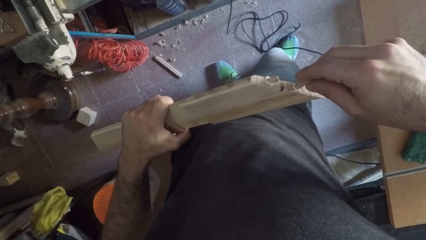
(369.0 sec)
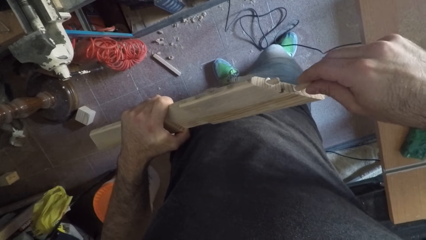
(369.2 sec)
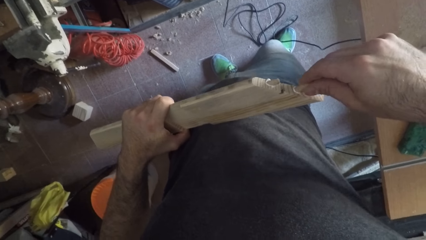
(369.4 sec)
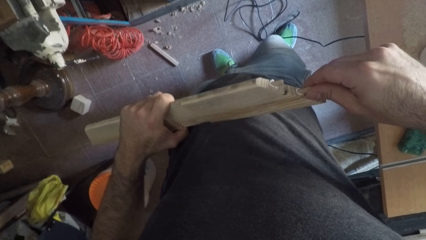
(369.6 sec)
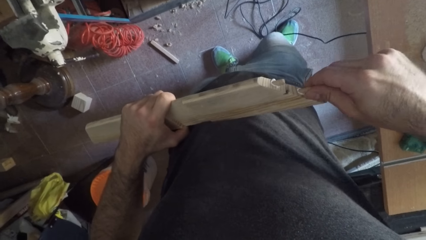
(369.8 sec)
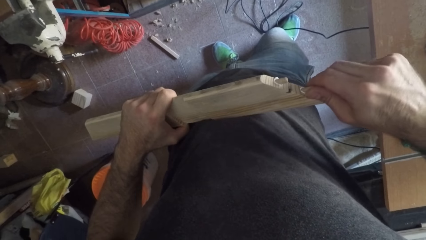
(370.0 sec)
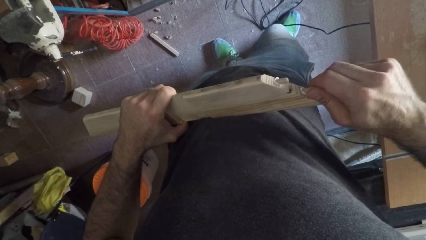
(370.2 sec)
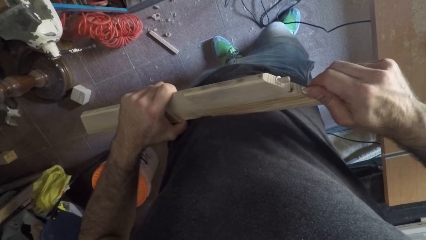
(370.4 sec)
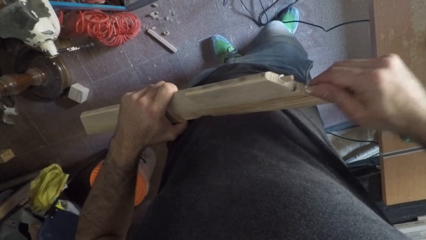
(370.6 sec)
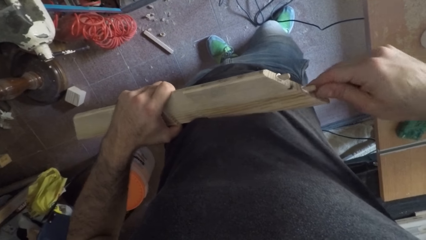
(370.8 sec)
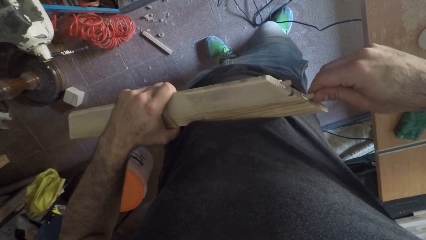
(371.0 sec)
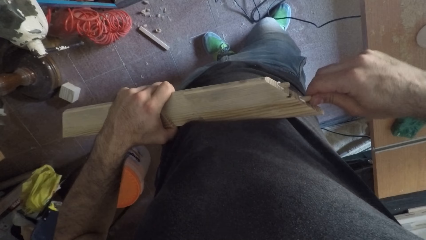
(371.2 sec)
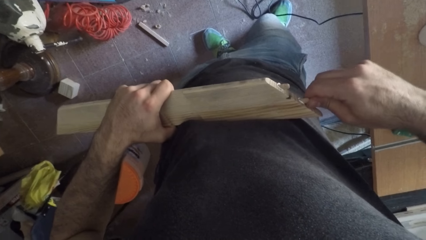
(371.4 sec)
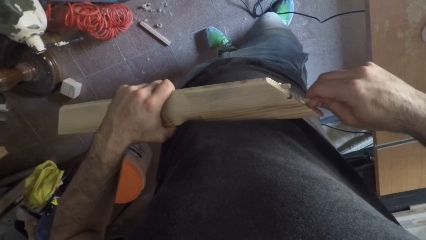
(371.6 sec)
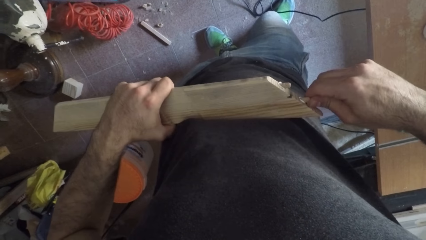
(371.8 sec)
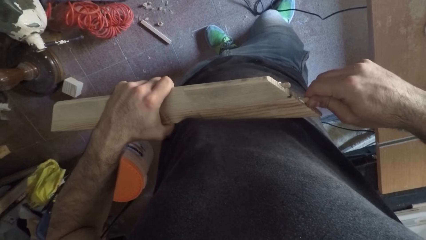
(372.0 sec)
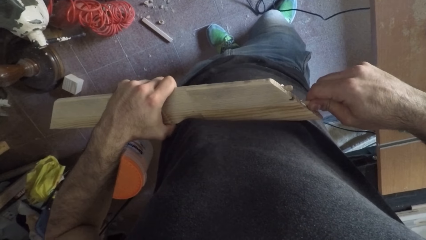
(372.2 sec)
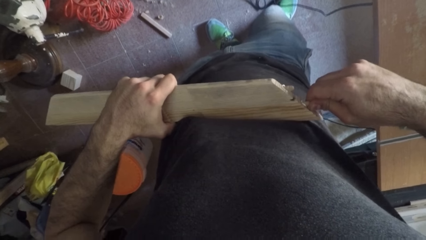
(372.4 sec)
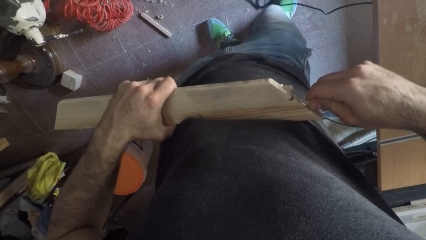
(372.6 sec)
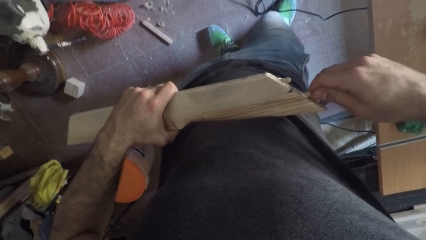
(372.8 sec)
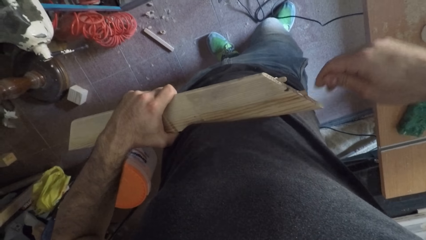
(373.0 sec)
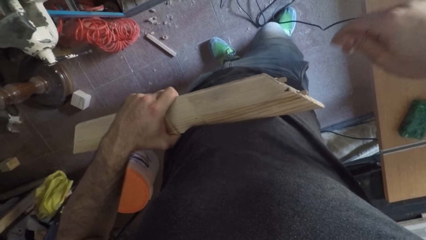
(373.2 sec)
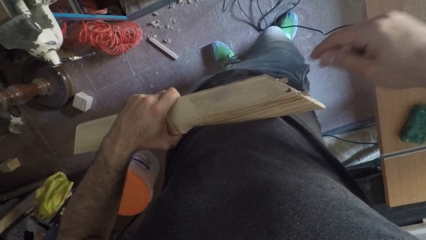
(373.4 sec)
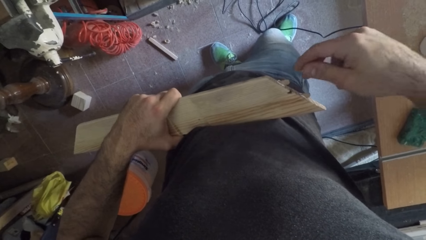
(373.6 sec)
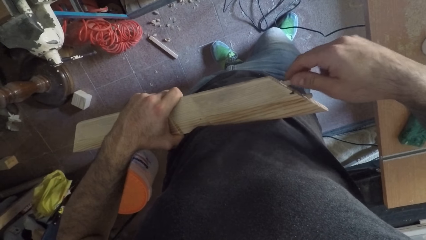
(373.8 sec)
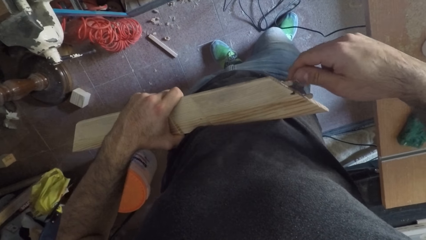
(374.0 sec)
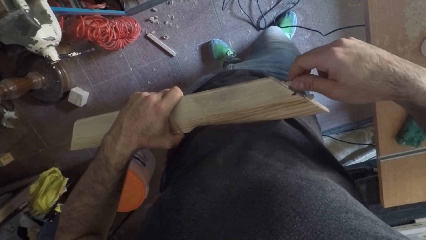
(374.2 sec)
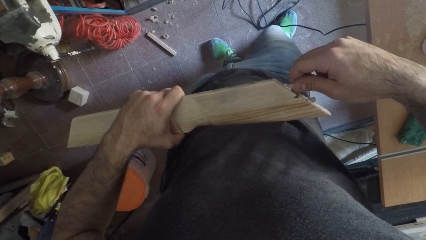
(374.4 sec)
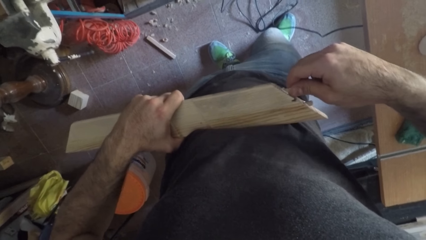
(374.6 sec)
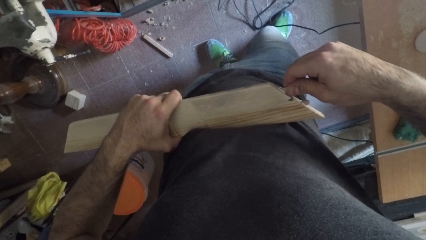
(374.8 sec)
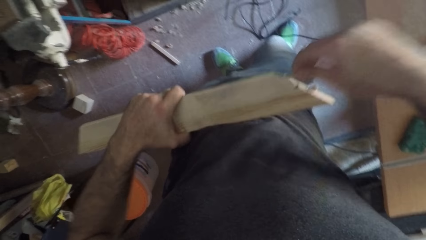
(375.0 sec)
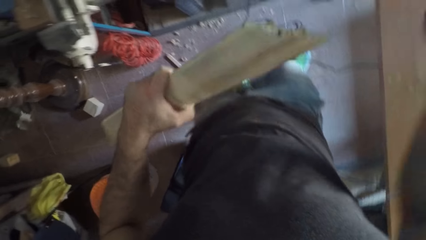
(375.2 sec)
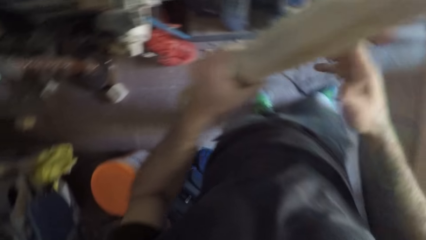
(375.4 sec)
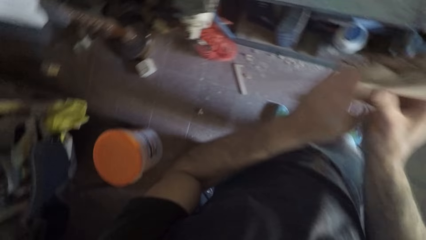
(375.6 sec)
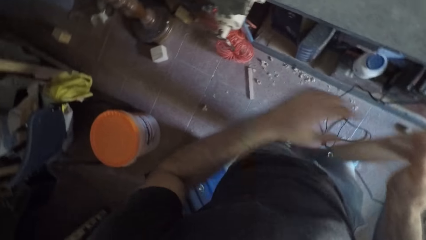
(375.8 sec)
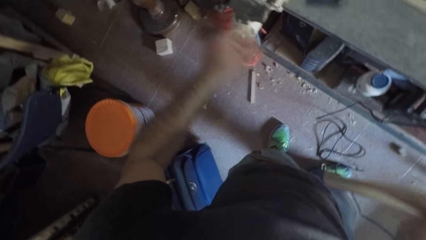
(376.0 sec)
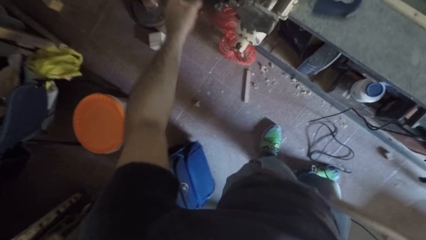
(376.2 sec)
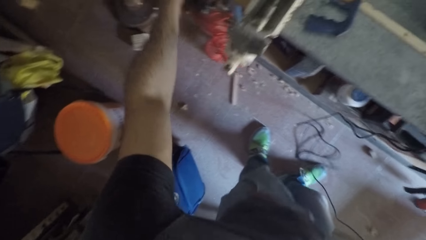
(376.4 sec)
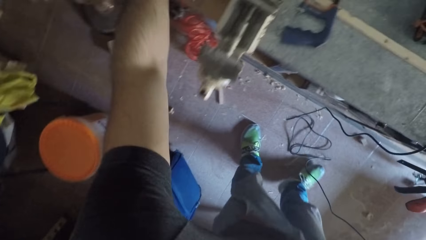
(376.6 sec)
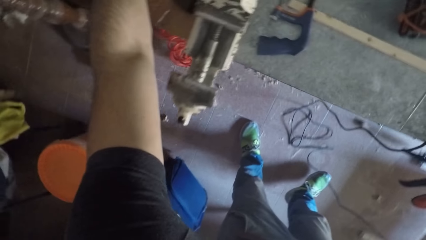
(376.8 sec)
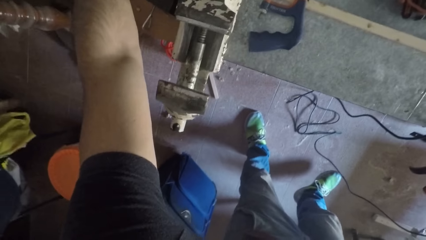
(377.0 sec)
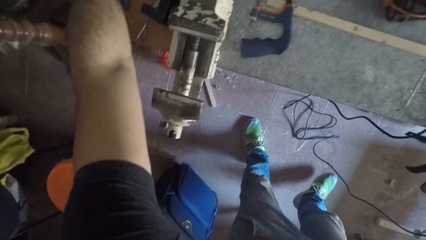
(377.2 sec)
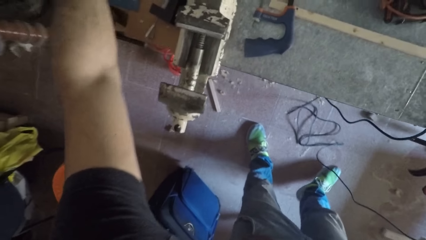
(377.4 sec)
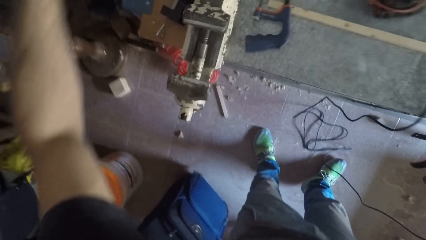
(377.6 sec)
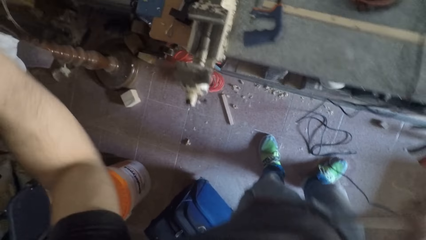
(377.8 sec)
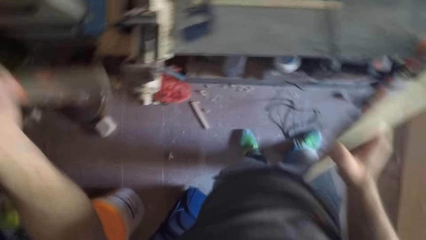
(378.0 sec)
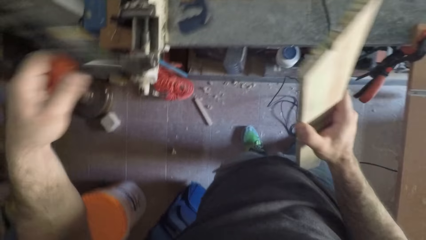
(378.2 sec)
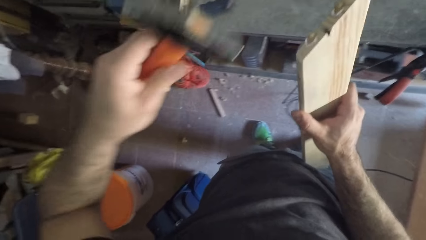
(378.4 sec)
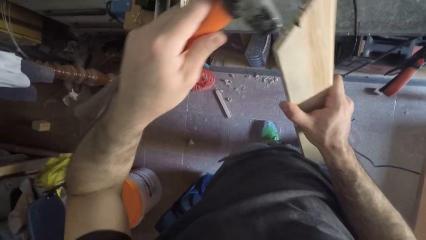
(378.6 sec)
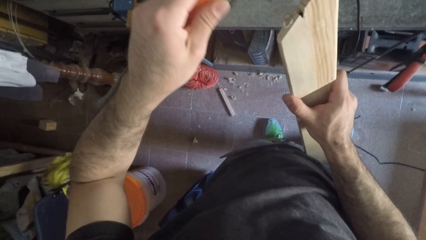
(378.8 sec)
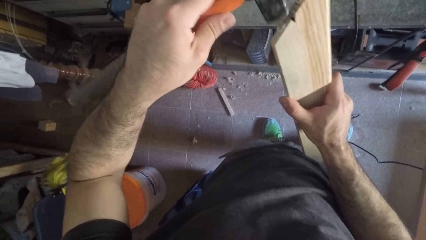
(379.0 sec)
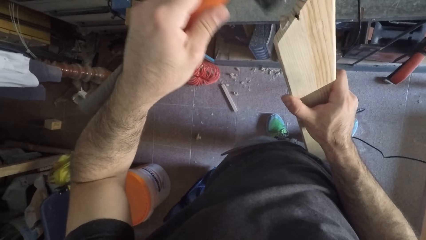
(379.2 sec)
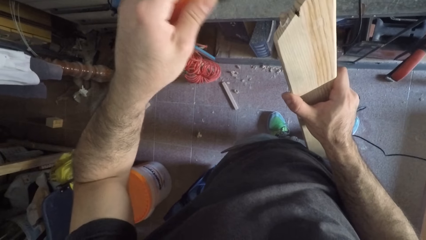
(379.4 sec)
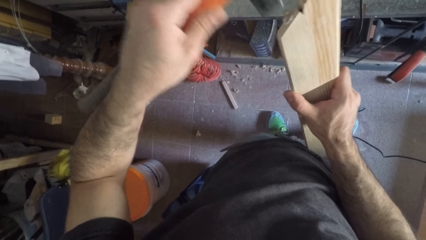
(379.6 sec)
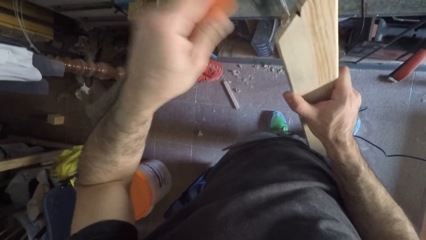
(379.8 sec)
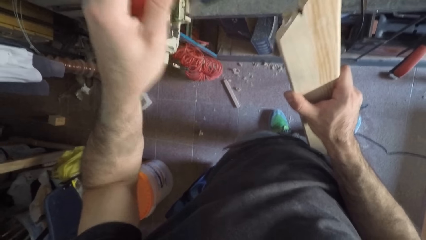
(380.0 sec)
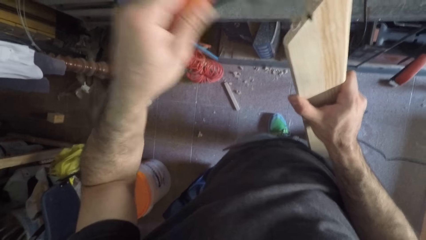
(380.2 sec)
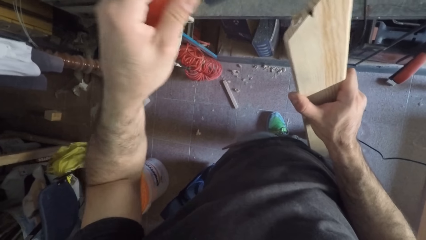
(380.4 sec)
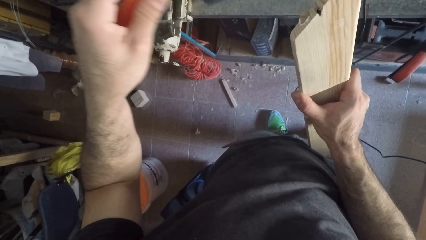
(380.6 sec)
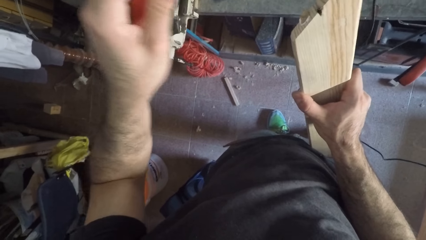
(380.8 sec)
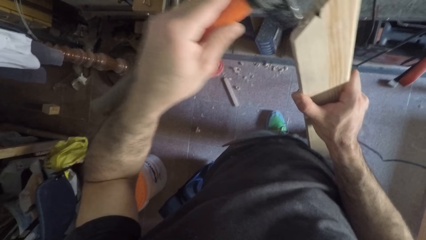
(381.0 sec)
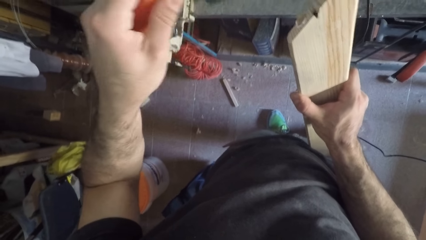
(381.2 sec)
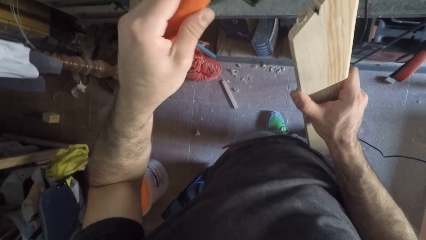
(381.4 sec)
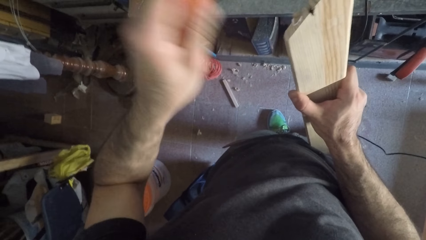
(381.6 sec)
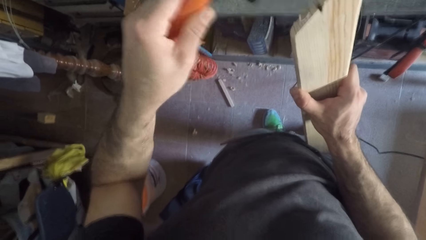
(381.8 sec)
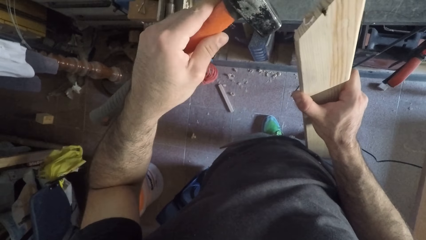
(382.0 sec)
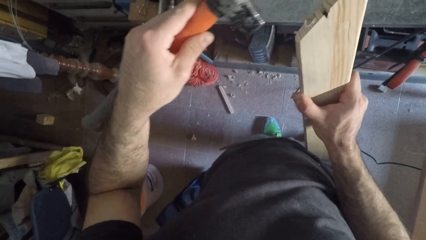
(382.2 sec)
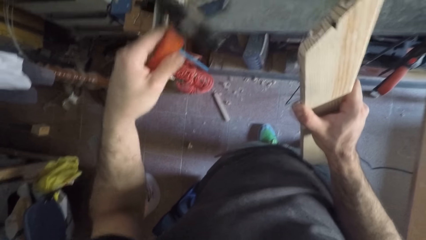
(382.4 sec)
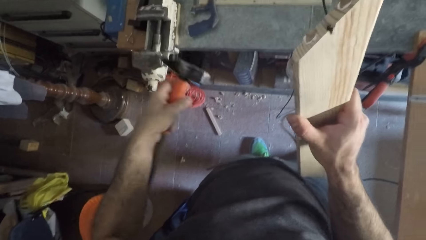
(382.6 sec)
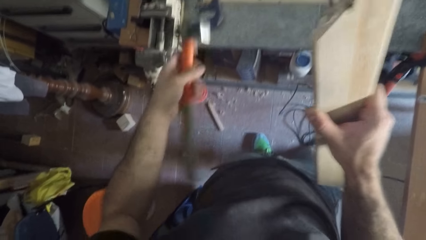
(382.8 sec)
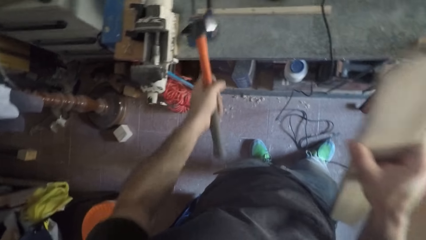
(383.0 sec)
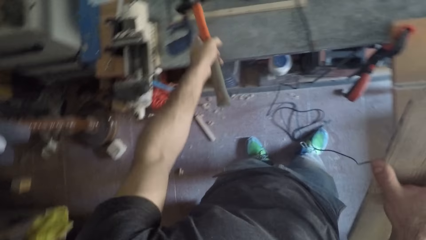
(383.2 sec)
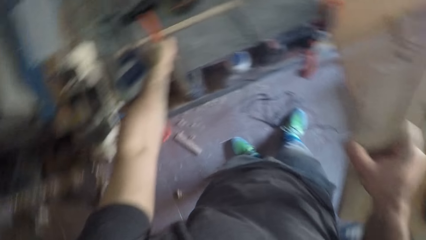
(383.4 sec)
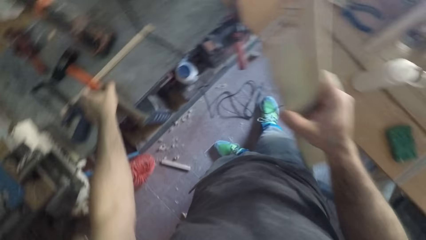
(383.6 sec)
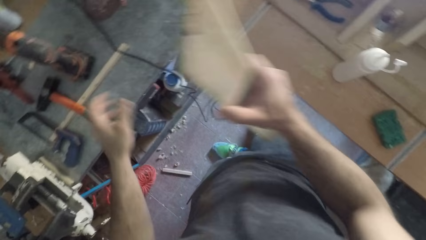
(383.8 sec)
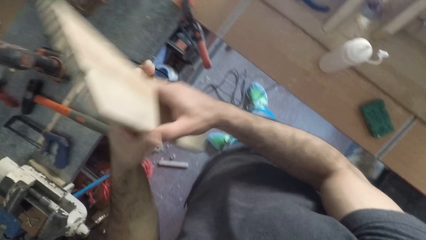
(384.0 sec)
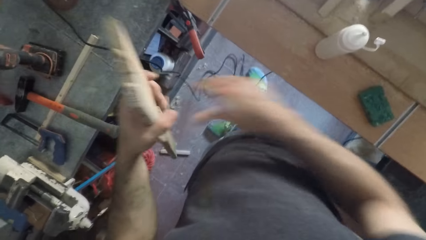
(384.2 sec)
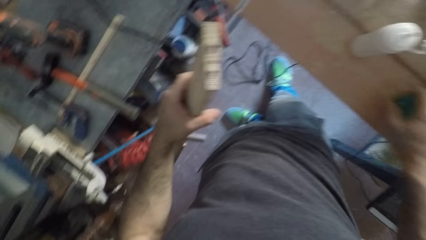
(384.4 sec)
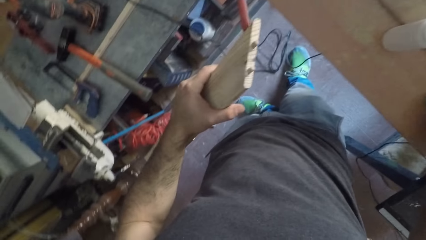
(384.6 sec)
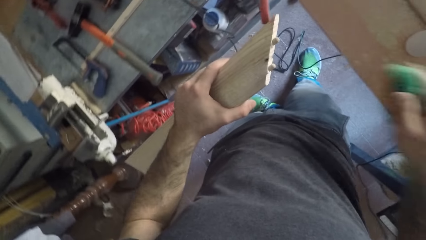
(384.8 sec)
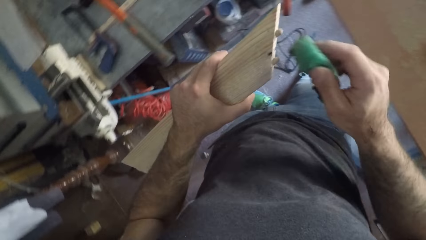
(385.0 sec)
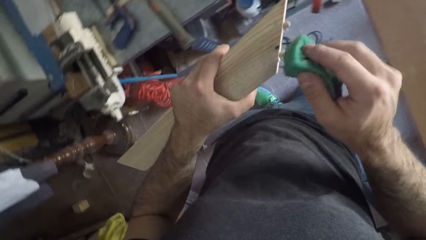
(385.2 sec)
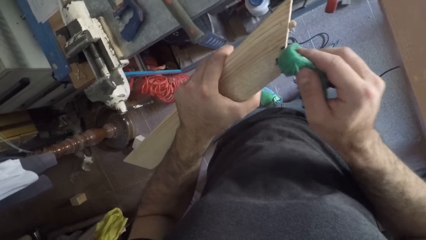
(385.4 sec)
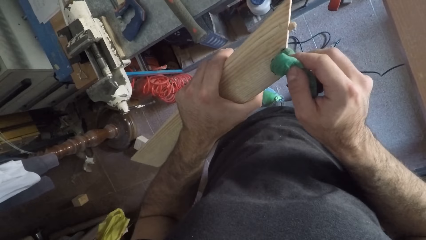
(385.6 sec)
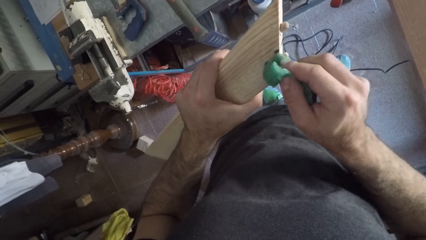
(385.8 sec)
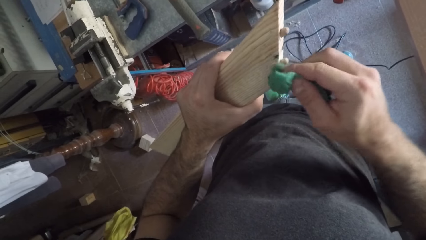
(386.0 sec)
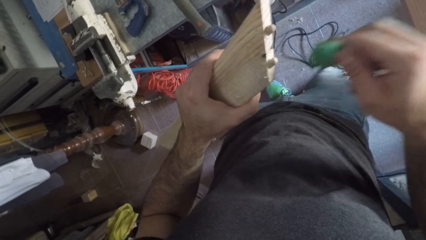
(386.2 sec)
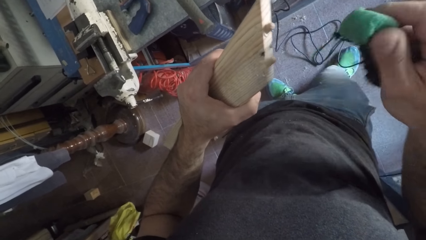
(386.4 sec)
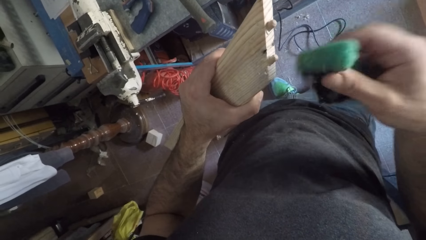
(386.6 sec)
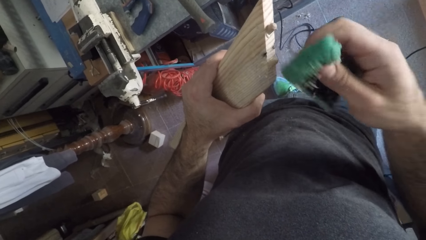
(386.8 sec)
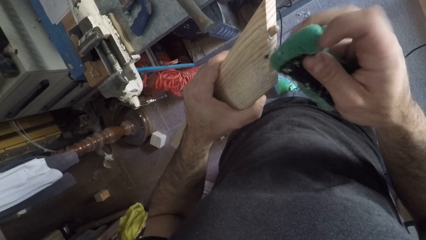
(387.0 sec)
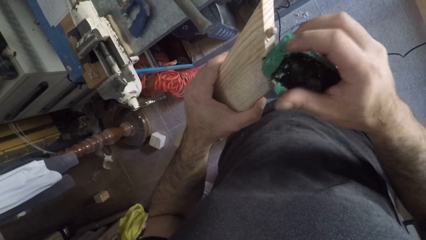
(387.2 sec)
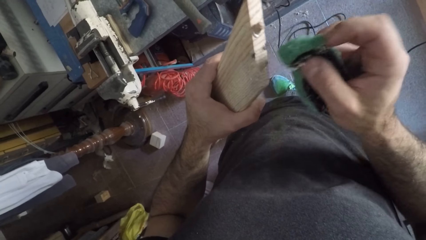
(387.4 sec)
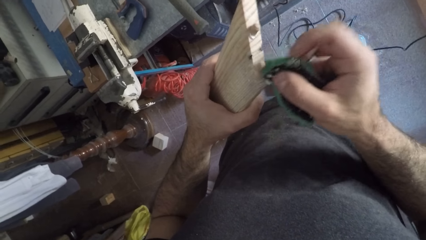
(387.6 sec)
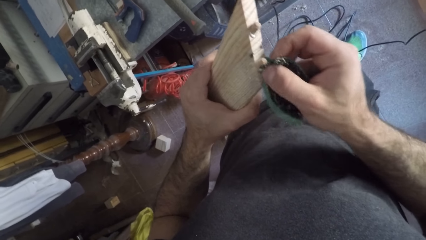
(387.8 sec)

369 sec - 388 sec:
The camera wearer puts the piece of wood in the hole. He attaches the tiny wood to the piece of wood. He holds the piece of wood and passes the piece of wood from left to right hand. He picks up the hammer on the table. He knocks the piece of wood into the hole. He puts the hammer on the table with the left hand. He holds the piece of wood with his hand. He passes the piece of wood from right to left hand. He picks up the sponge on the table. He wipes the piece of wood with the sponge. He stops wiping the piece of wood with the sponge. He wipes the piece of wood with the sponge again.
